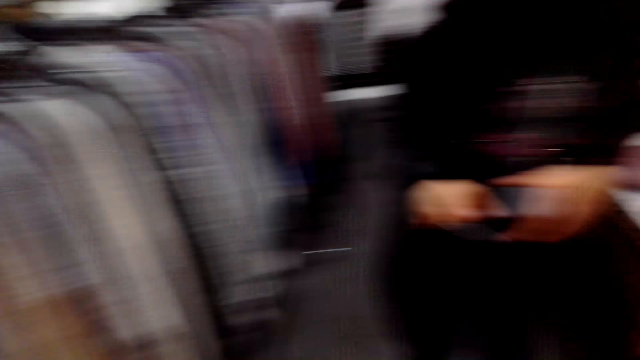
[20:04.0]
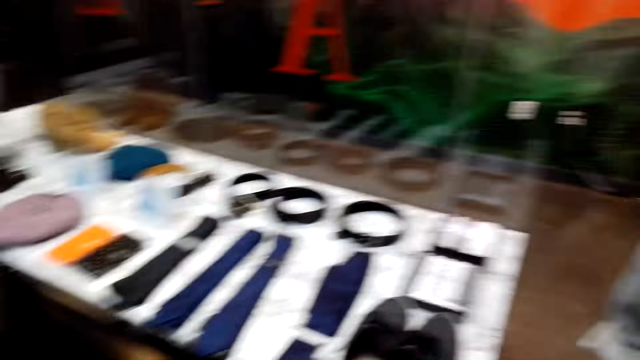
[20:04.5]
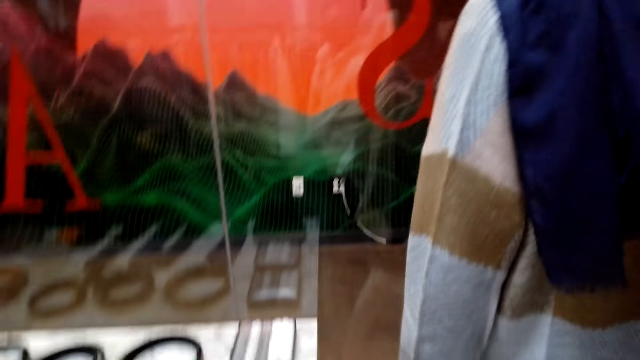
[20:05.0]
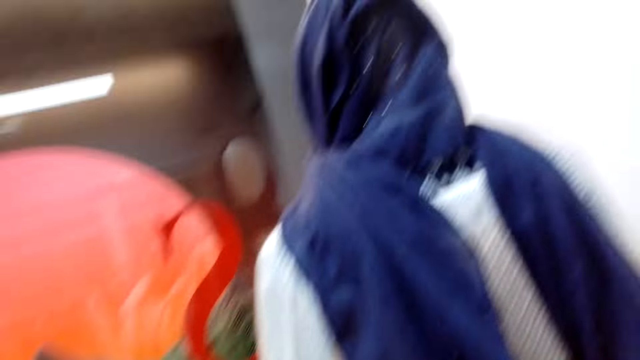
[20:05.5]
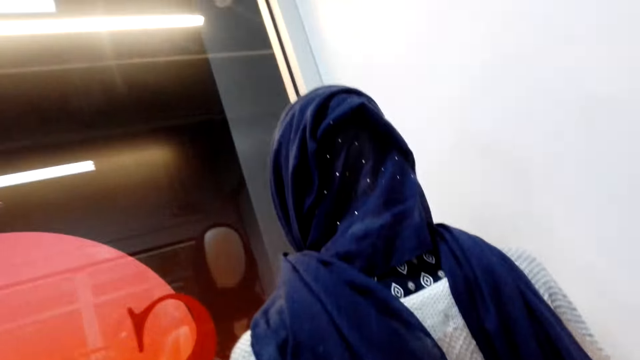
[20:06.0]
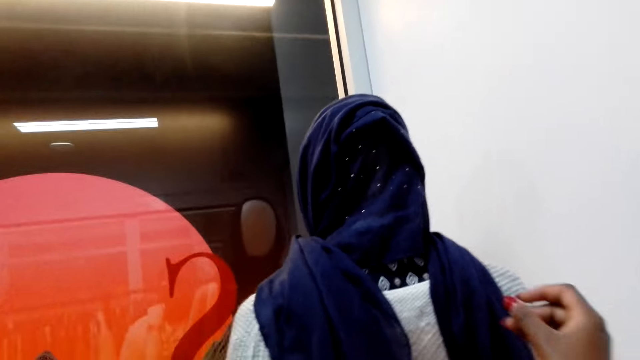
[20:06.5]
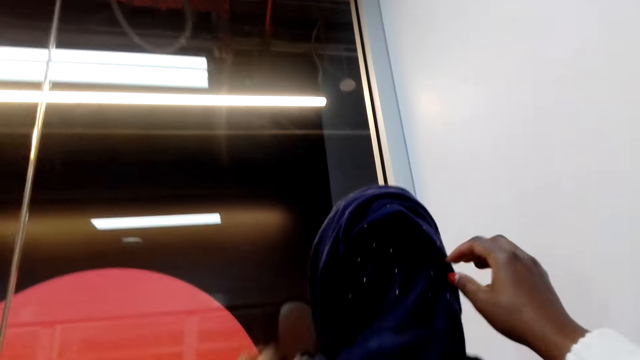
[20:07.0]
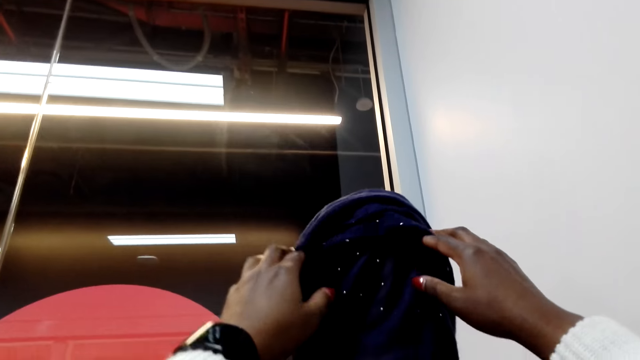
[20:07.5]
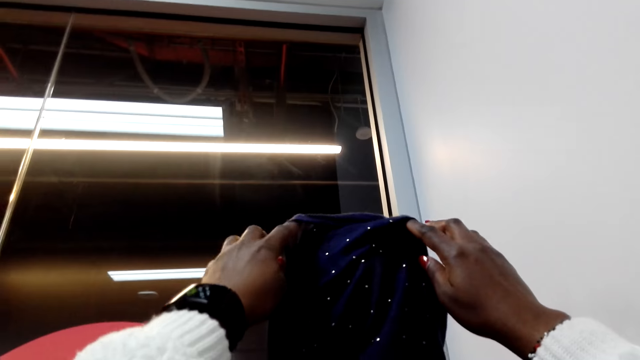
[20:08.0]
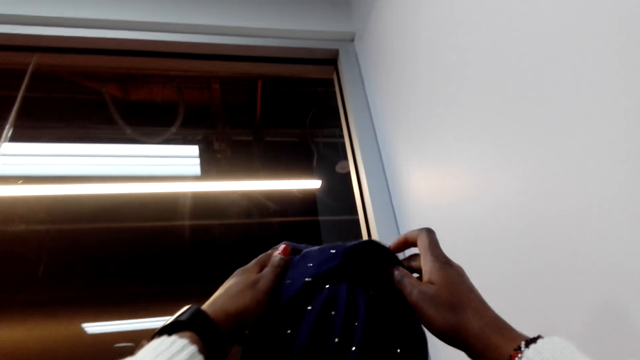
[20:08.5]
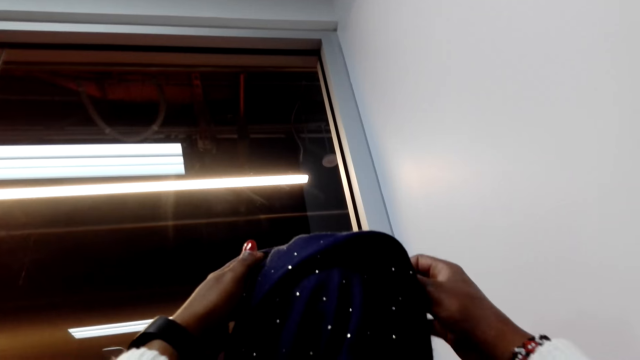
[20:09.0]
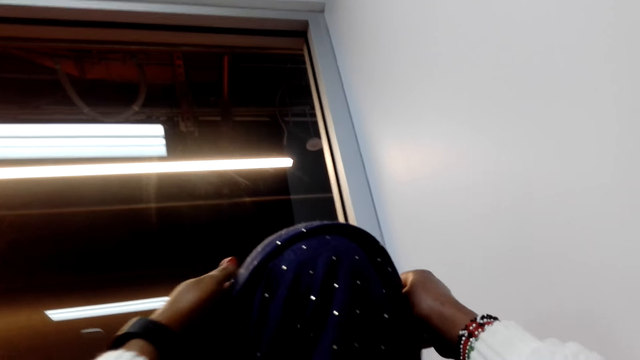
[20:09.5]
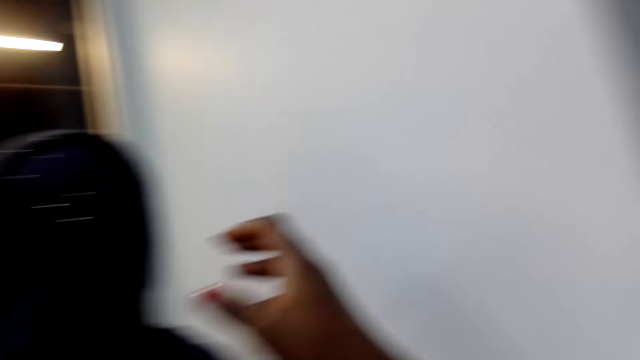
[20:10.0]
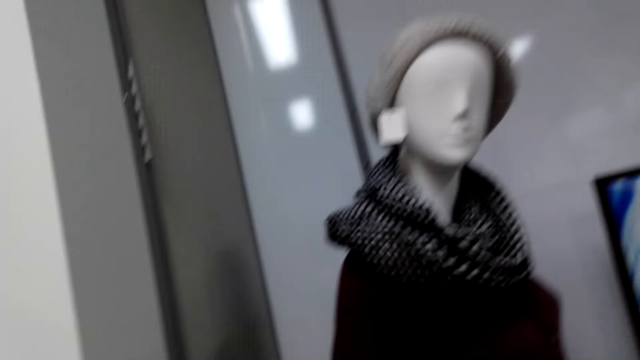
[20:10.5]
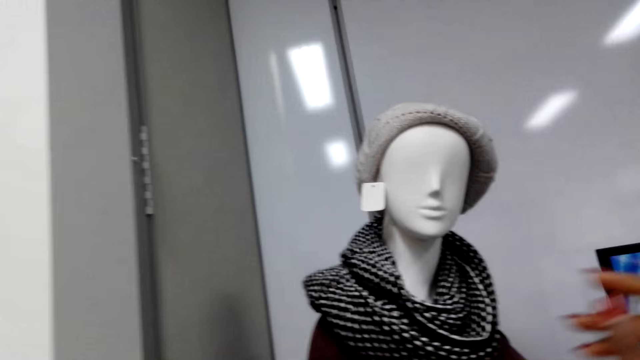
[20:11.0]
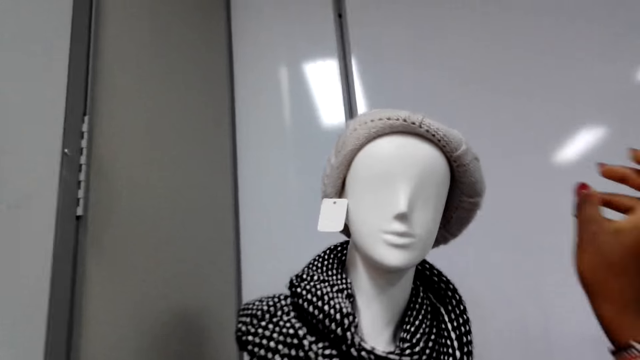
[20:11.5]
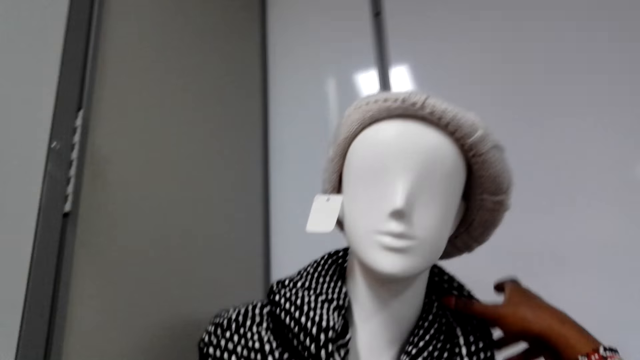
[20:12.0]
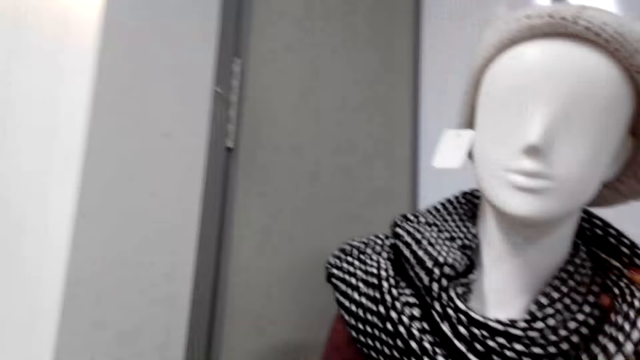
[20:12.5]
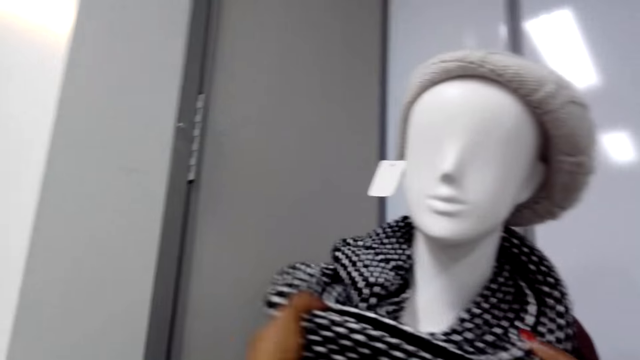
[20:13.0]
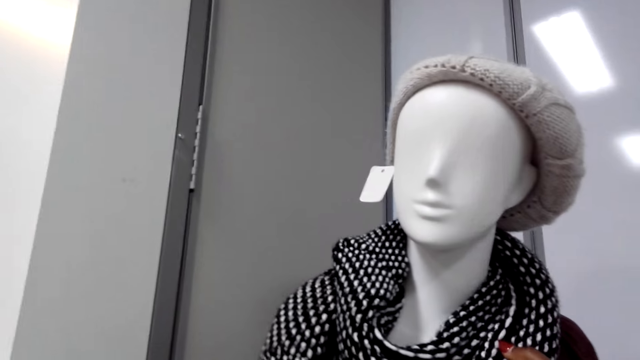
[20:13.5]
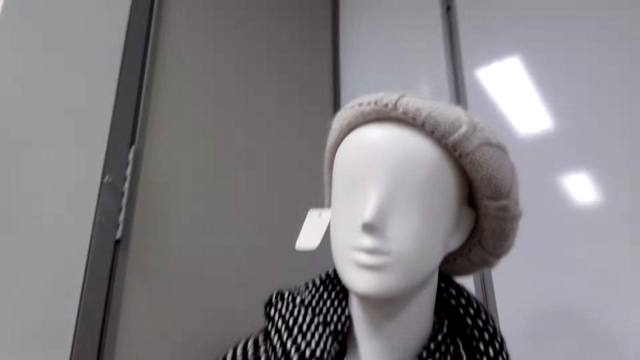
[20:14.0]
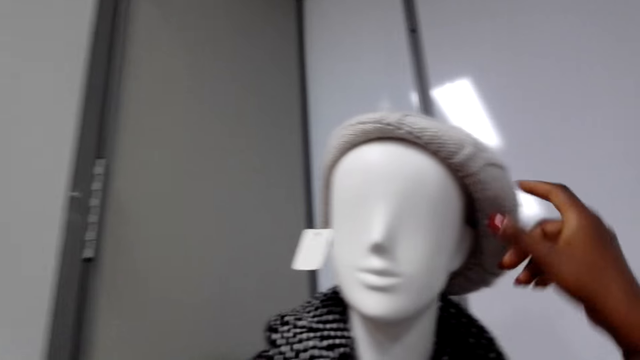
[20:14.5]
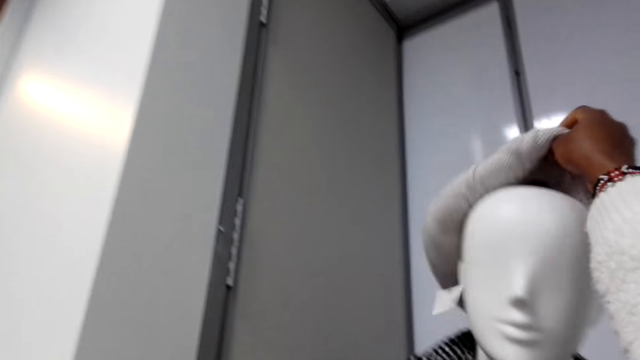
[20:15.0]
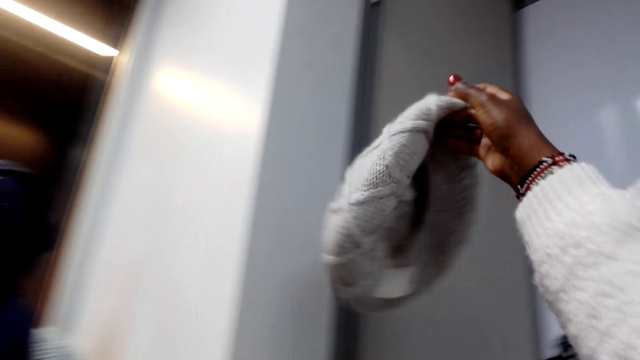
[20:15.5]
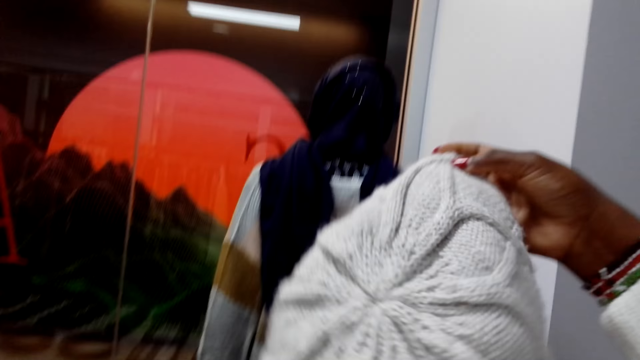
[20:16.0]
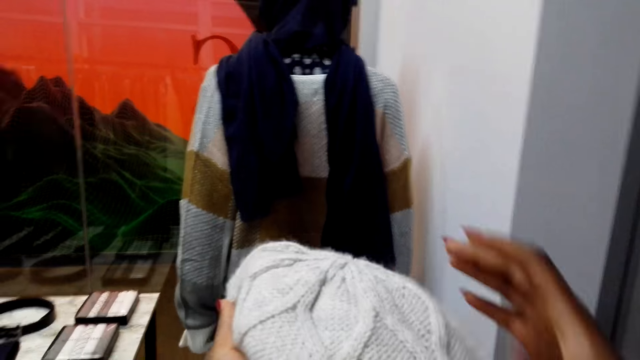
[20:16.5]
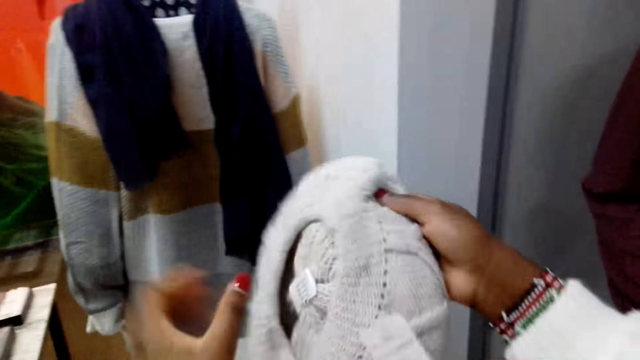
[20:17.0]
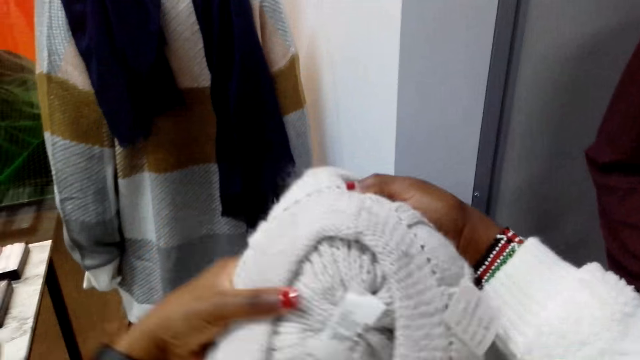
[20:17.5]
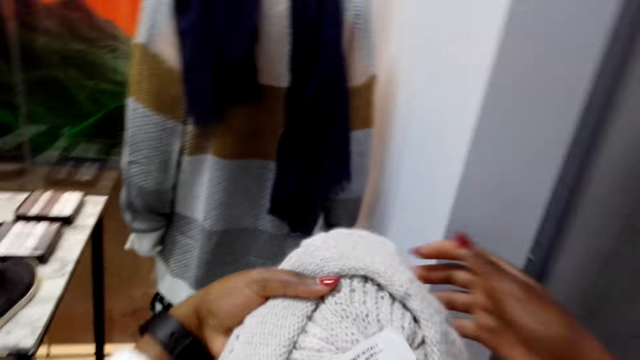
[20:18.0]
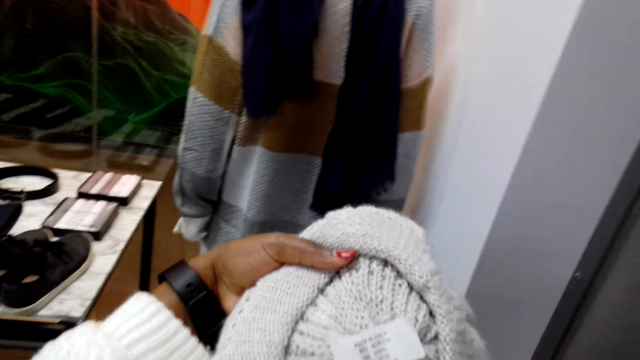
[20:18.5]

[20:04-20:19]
The camera wearer looks around, touches a scarf, moves around, touches the scarf, and picks up a marvin hat.

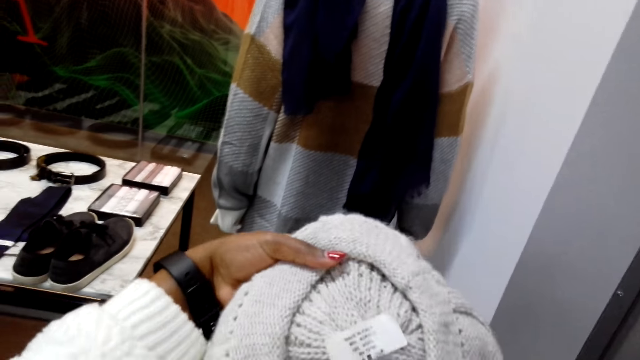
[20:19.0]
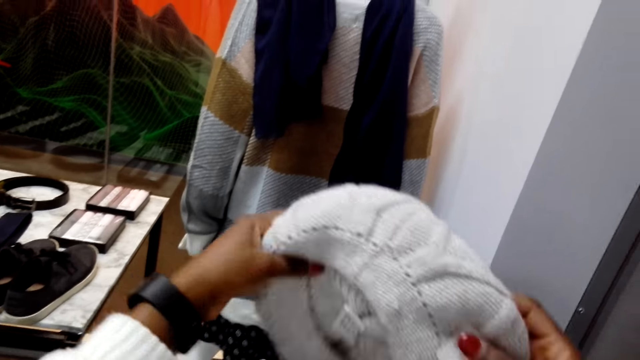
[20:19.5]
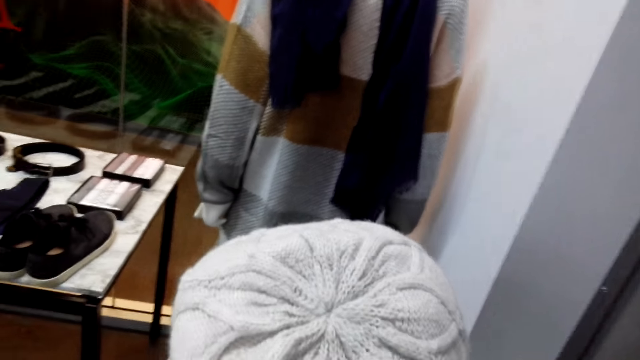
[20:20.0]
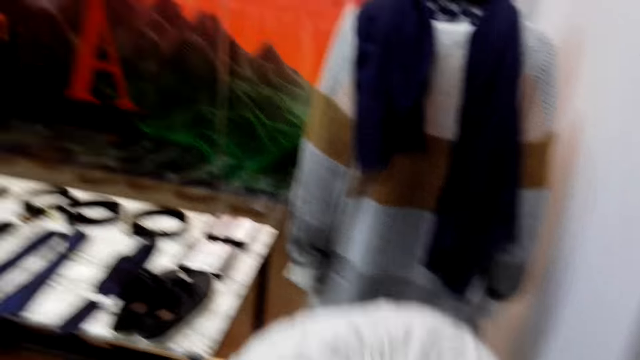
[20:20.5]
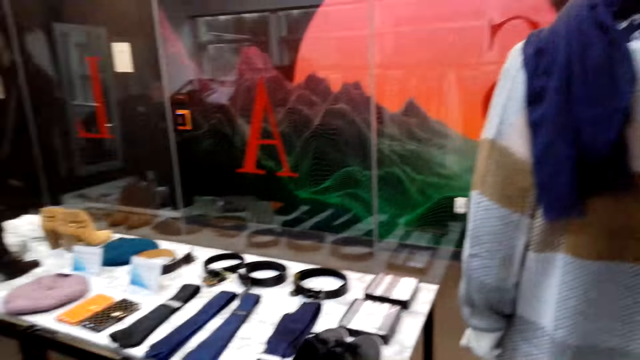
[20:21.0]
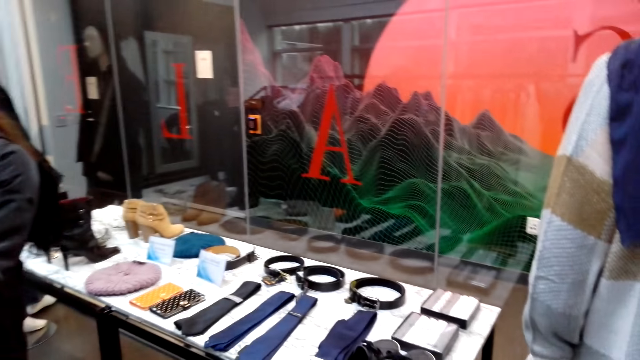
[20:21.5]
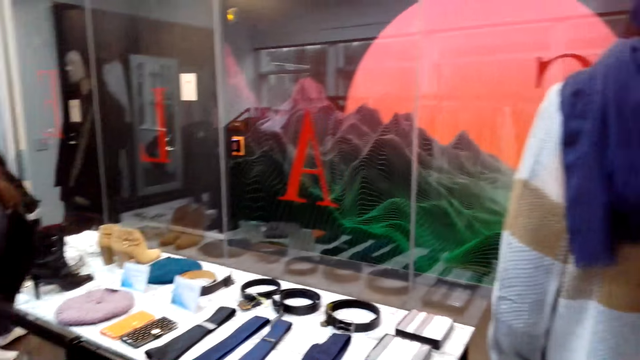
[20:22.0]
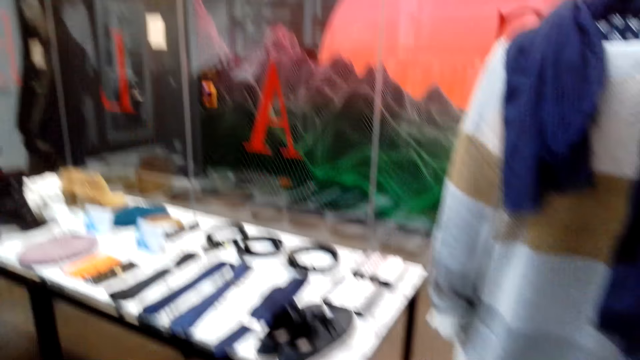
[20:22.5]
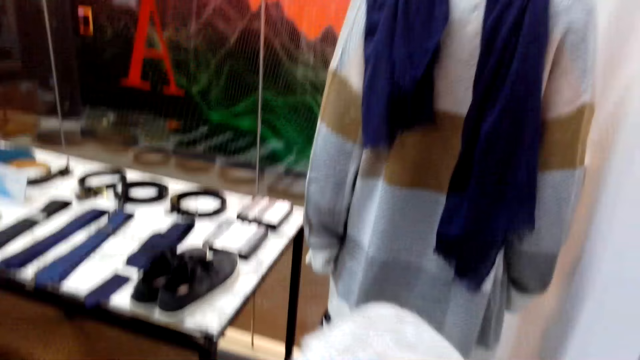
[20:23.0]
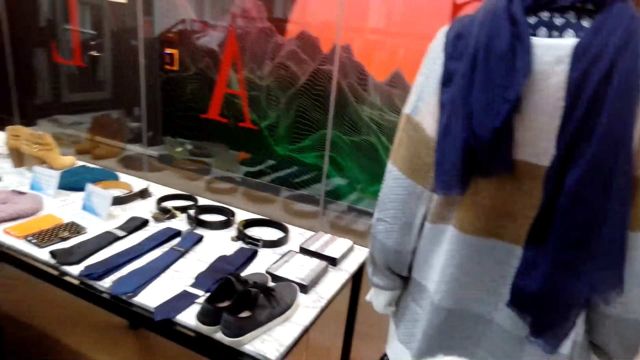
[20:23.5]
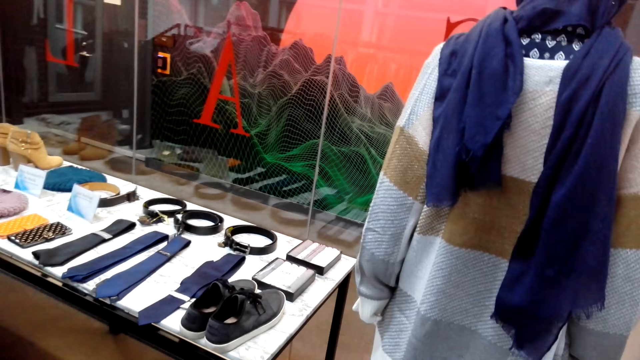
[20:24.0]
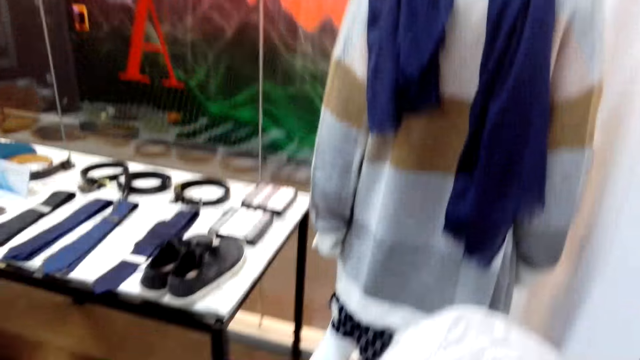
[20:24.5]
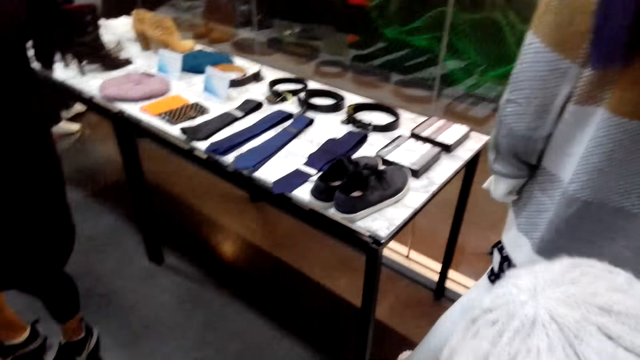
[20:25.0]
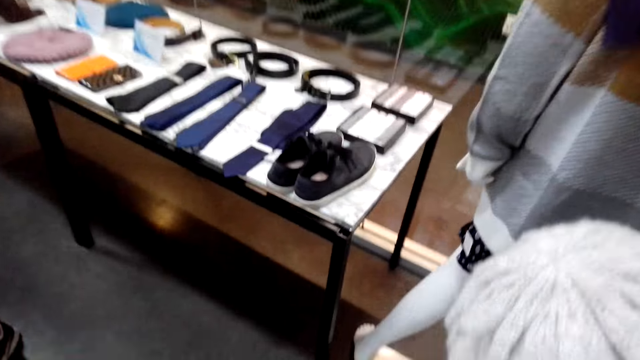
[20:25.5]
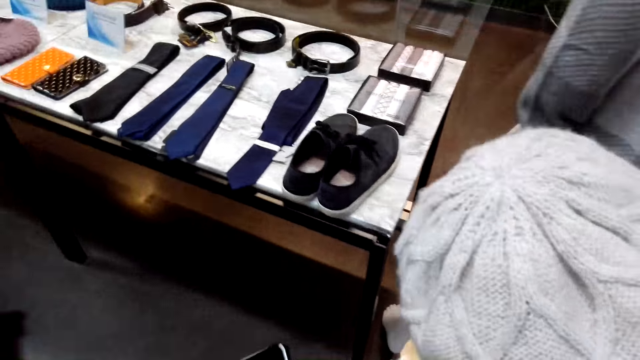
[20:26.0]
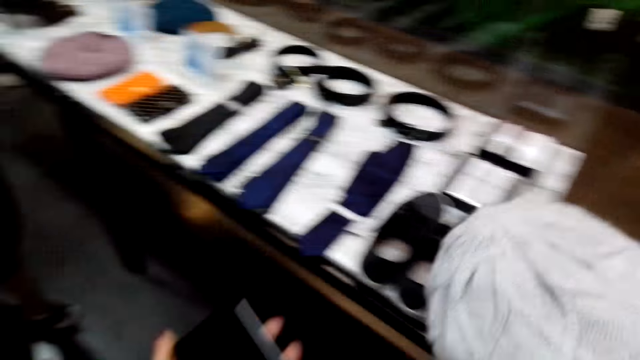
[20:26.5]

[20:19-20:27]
The camera wearer looks at the marvin hat. They look around and walk around.
